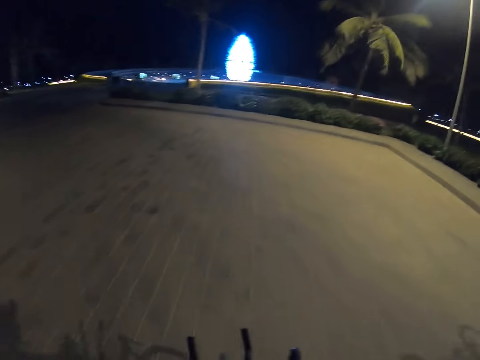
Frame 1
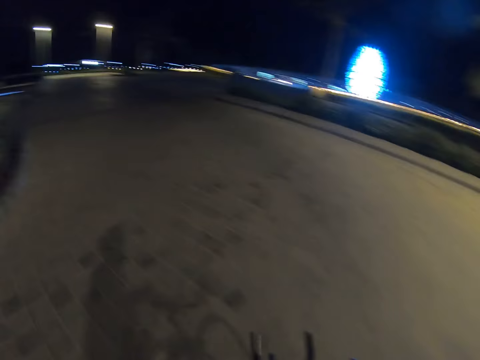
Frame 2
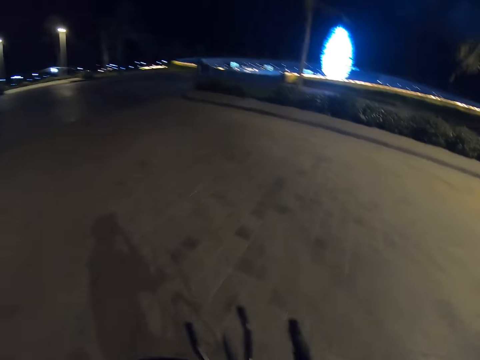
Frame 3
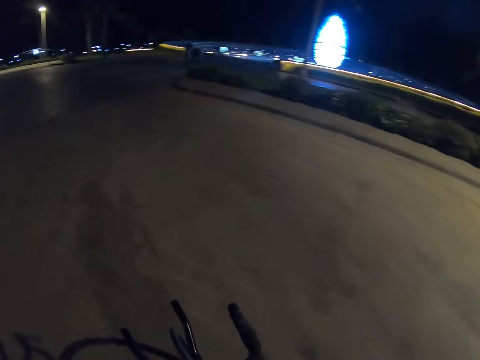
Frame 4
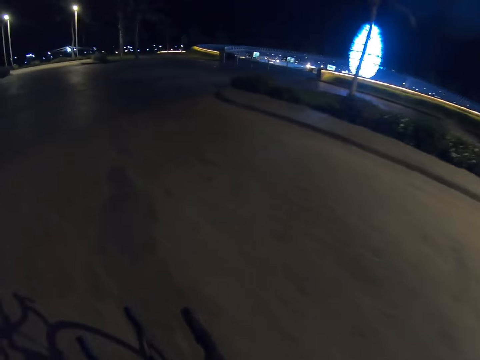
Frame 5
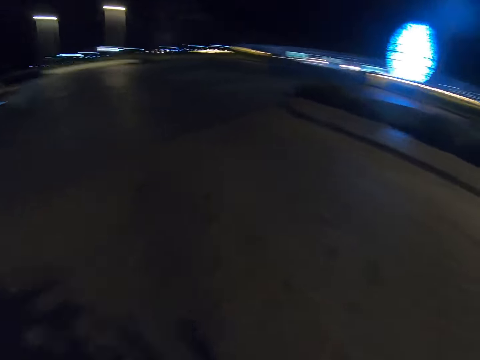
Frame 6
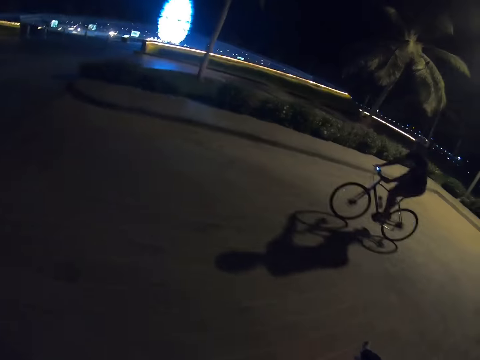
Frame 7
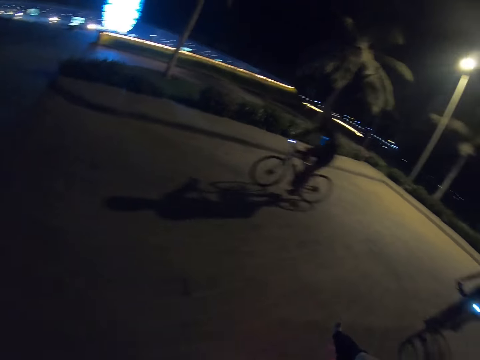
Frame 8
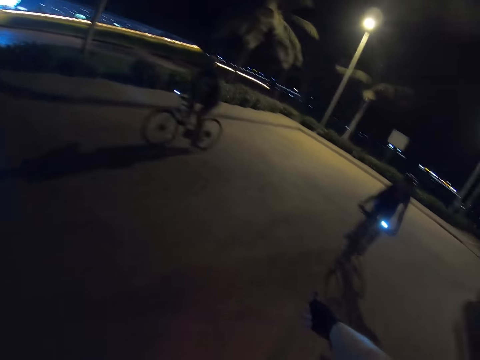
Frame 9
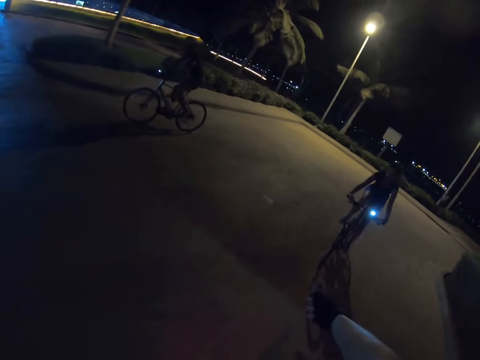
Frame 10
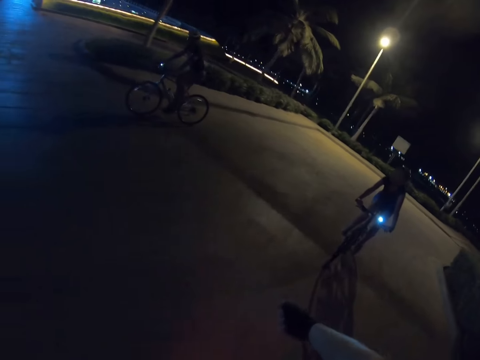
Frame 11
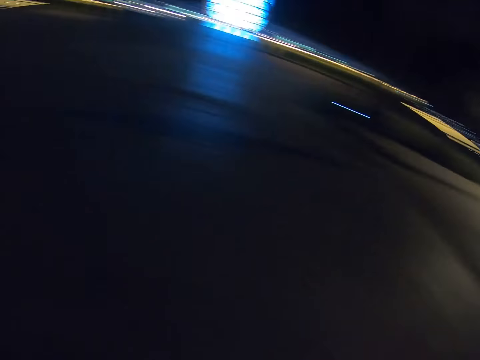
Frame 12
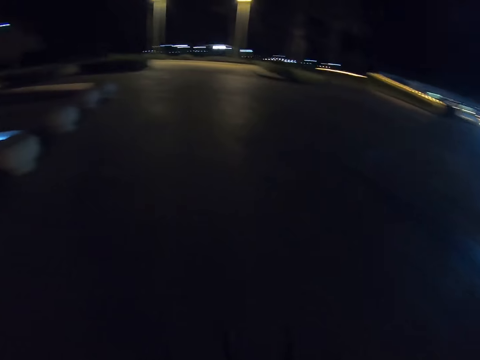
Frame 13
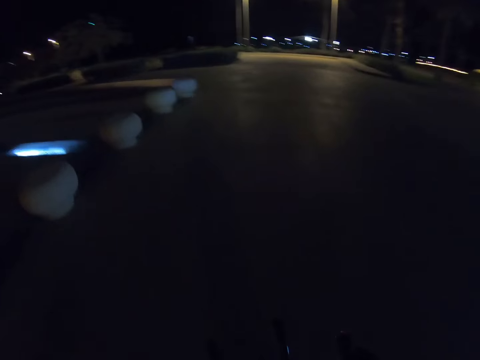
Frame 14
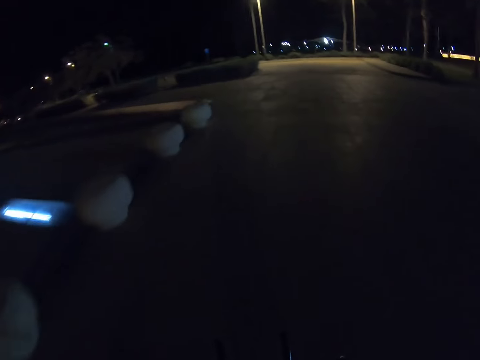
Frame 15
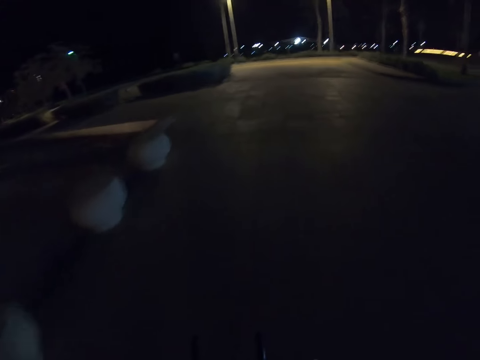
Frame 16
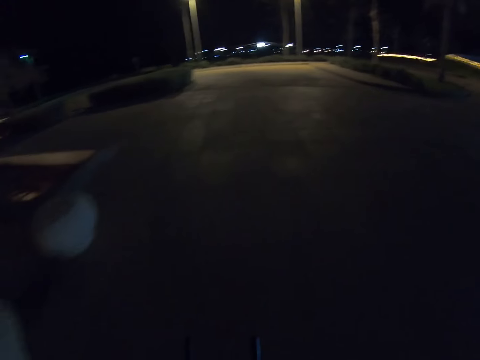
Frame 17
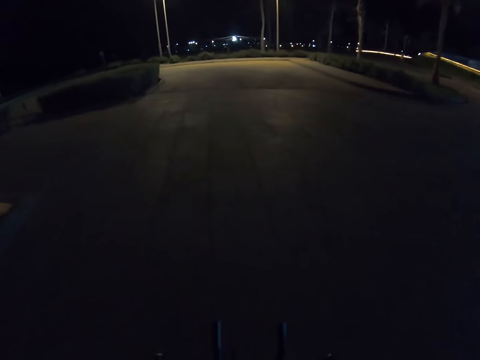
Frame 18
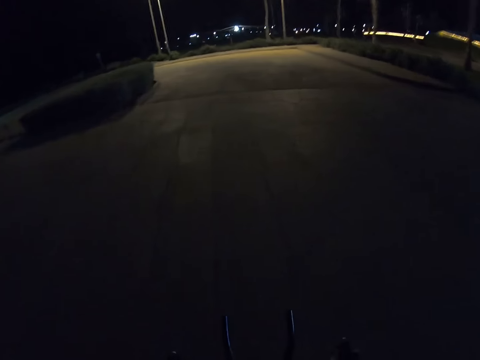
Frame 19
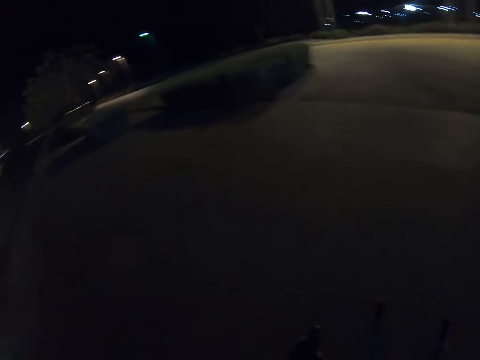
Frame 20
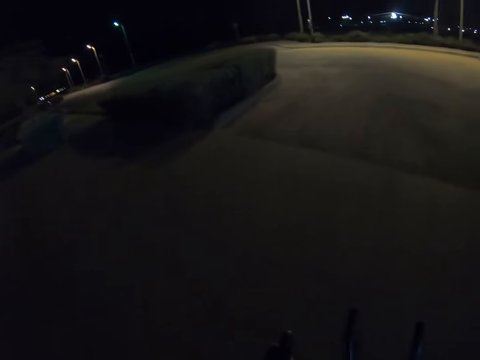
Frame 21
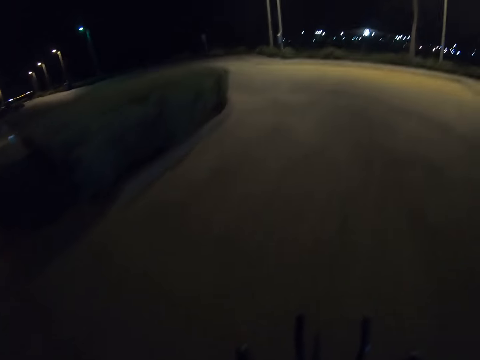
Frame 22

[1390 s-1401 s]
The camera wearer stretches his right hand backwards.

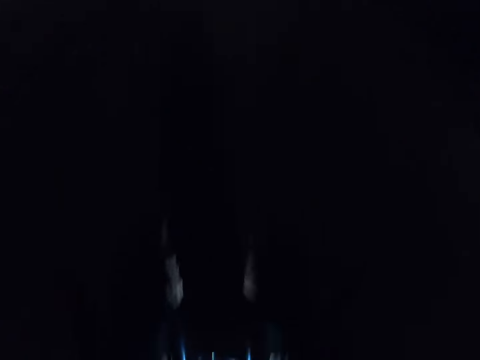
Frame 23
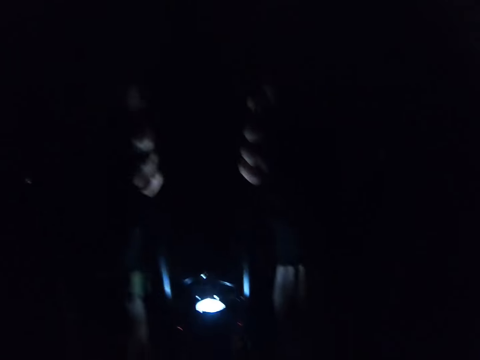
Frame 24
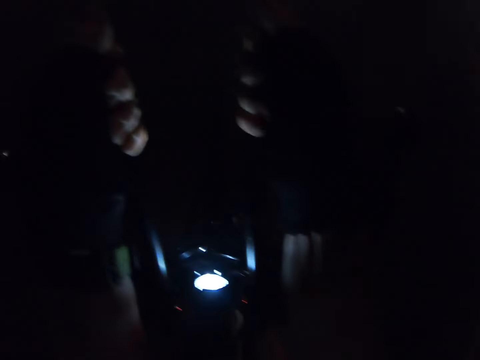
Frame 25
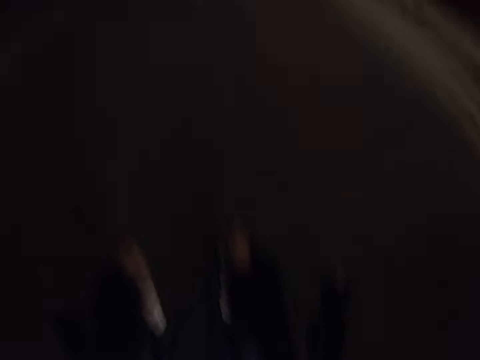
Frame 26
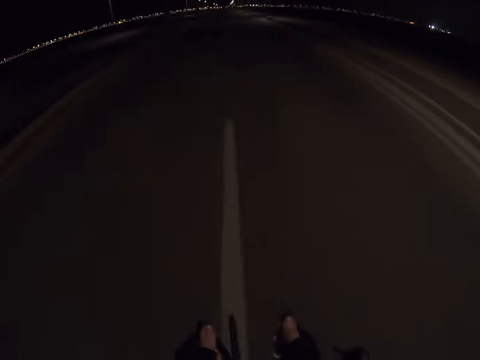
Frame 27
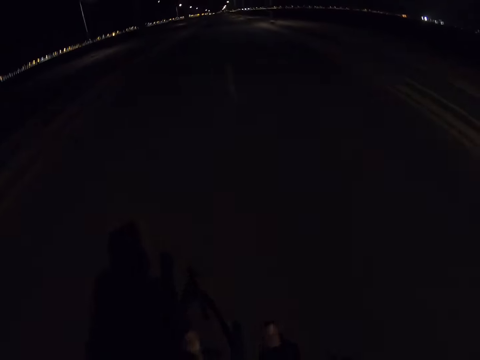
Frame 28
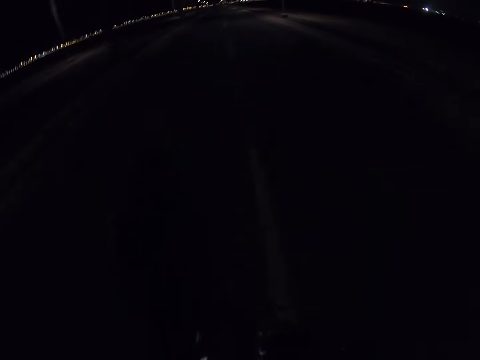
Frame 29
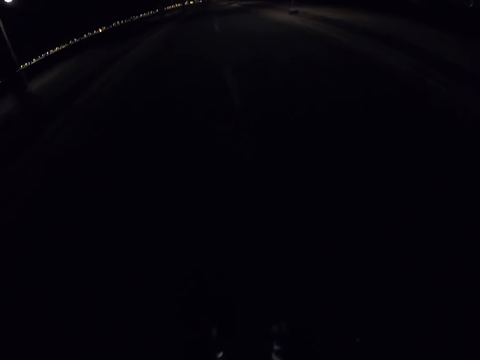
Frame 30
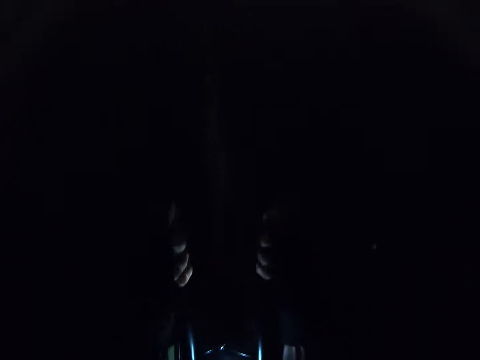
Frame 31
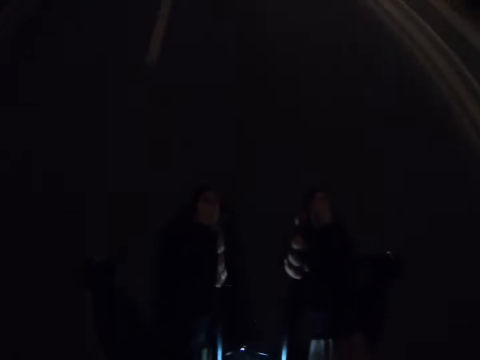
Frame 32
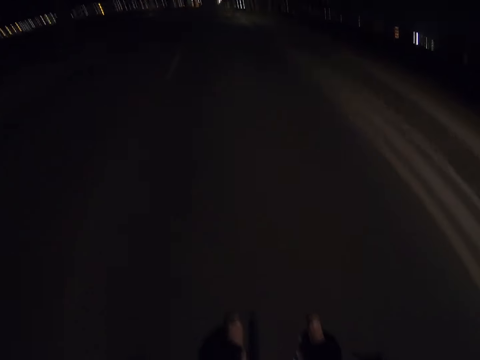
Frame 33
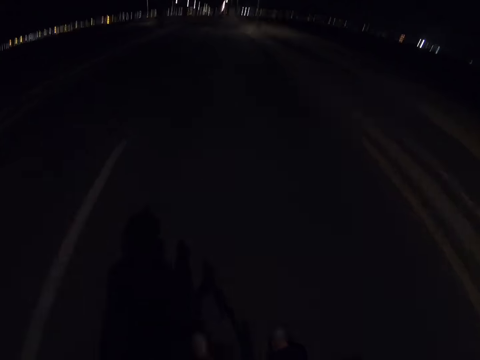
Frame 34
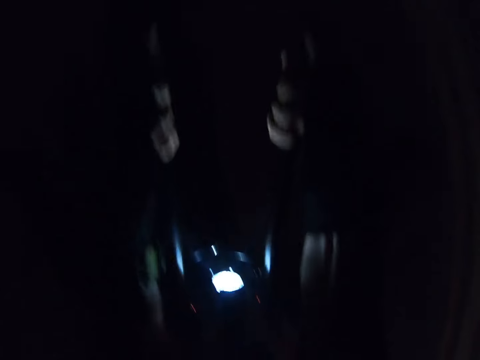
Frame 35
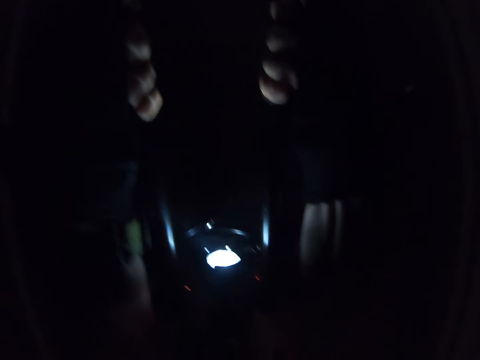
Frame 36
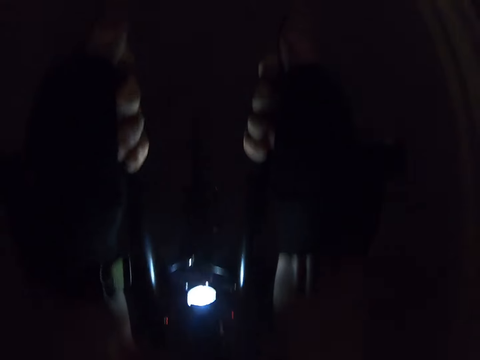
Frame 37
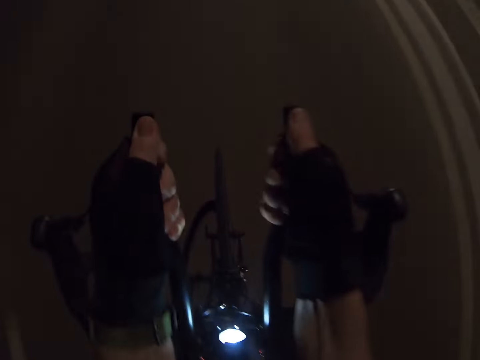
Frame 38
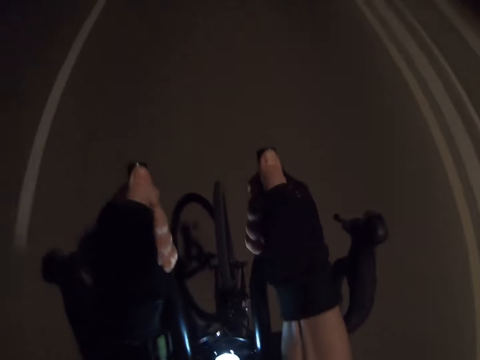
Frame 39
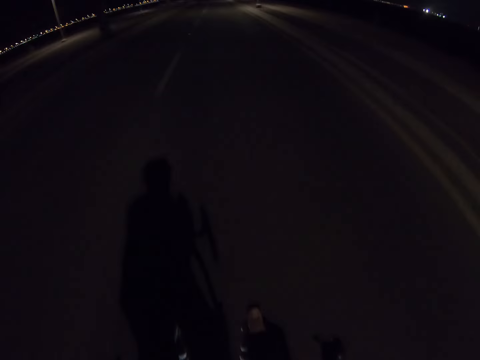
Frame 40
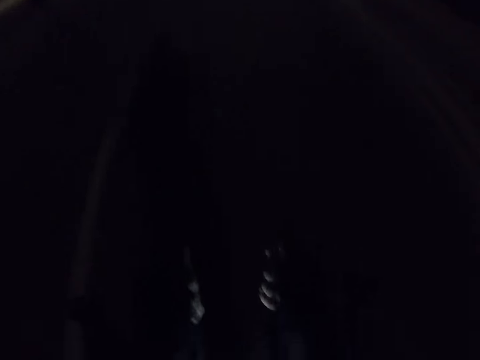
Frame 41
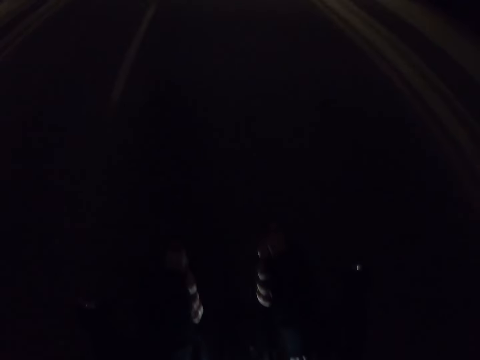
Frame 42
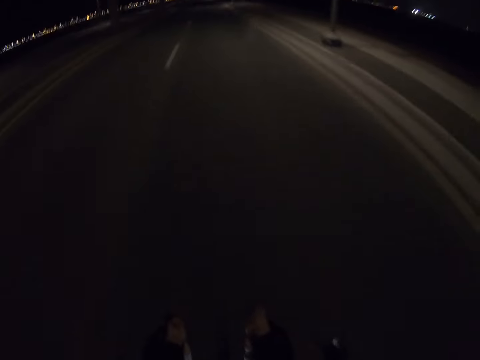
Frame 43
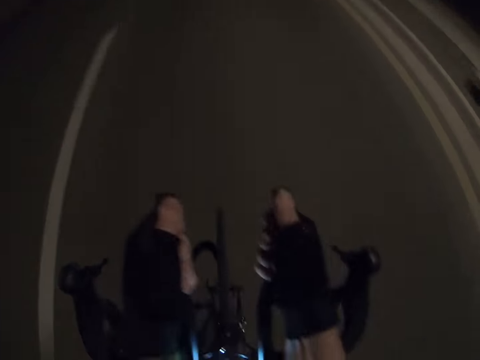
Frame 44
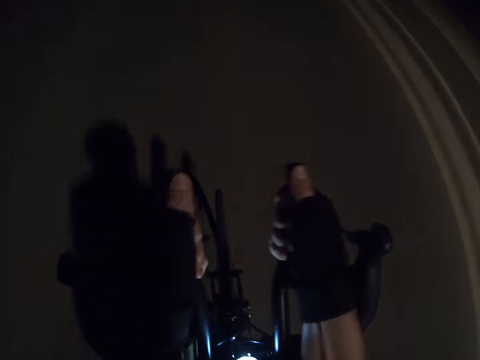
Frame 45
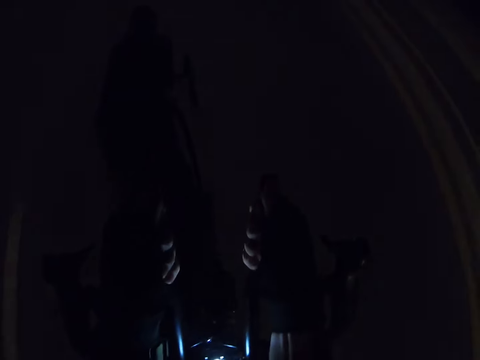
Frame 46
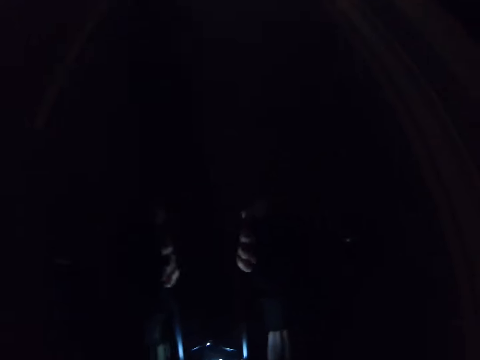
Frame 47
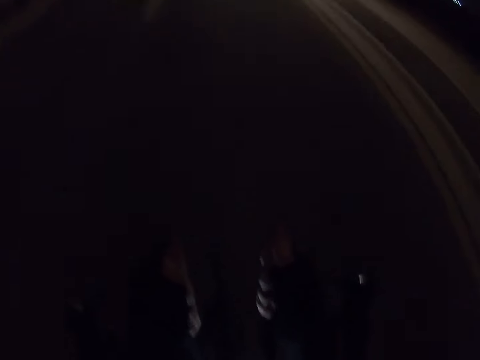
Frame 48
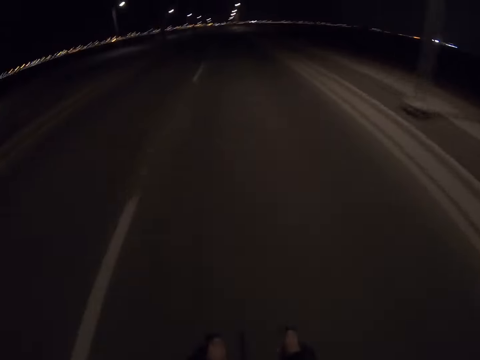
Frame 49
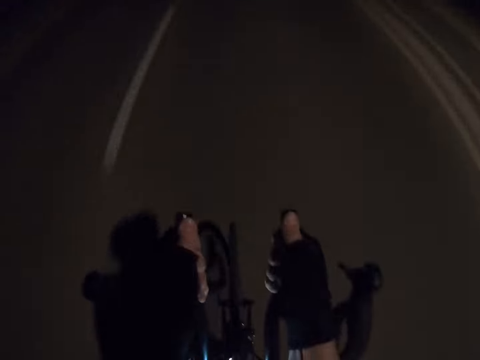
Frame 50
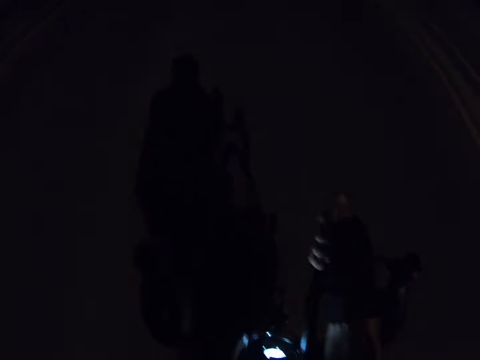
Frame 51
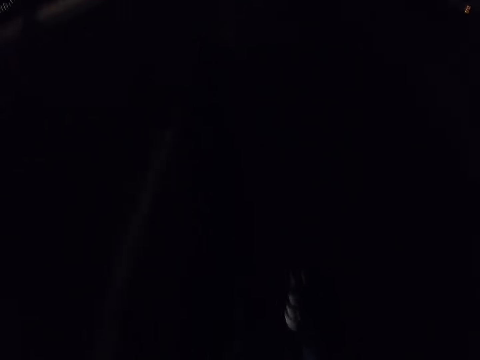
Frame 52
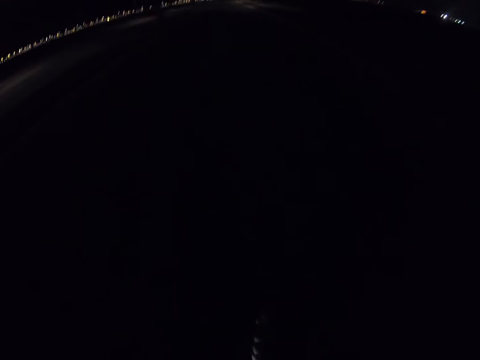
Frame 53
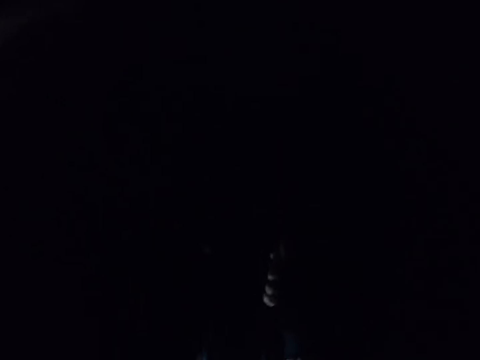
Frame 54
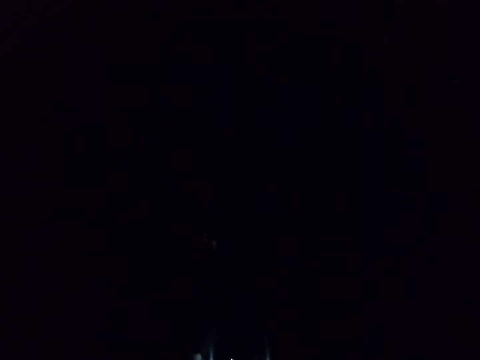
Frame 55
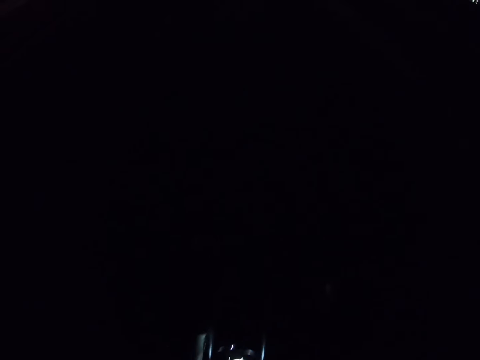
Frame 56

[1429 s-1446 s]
The camera wearer looks at the light on the bicycle.
